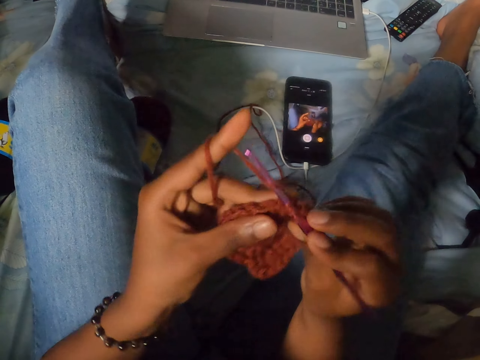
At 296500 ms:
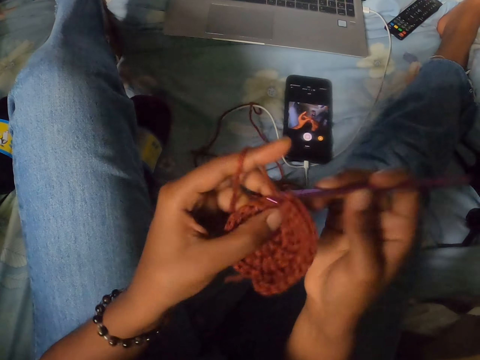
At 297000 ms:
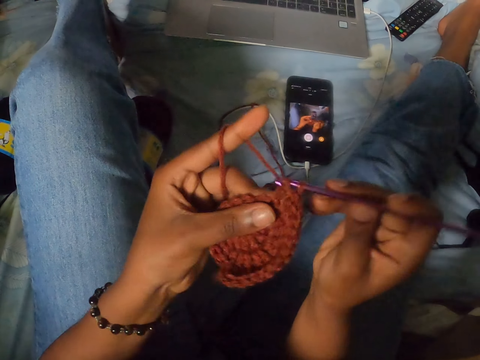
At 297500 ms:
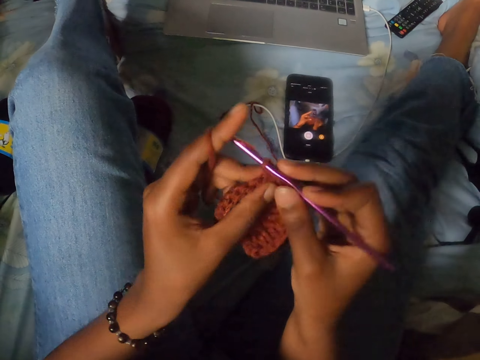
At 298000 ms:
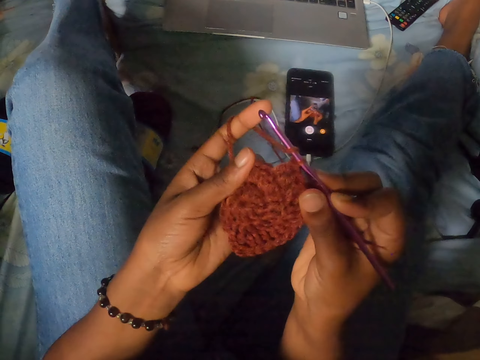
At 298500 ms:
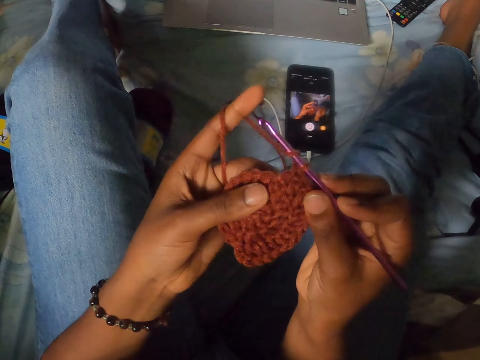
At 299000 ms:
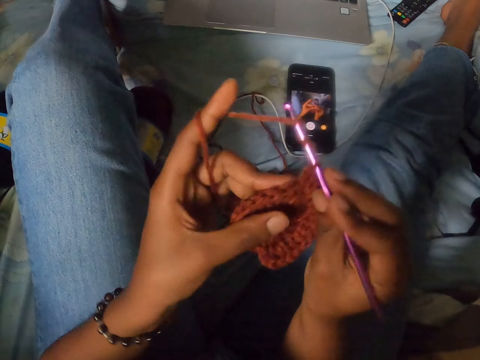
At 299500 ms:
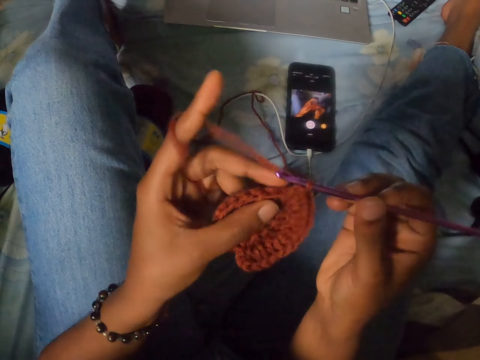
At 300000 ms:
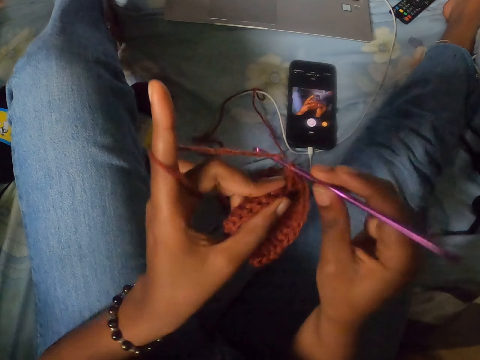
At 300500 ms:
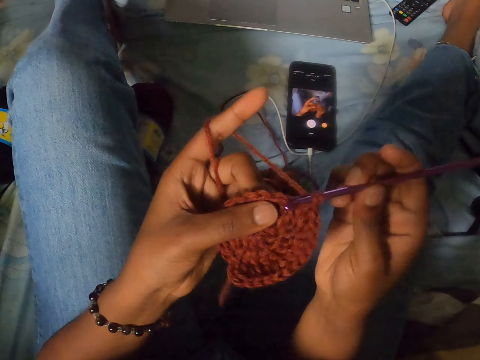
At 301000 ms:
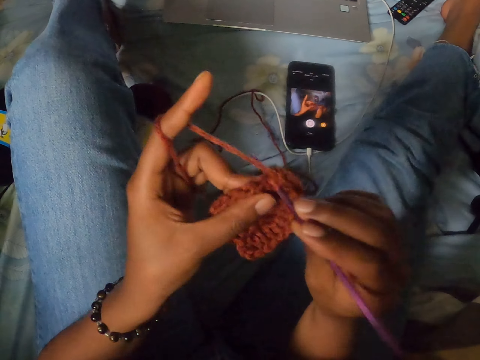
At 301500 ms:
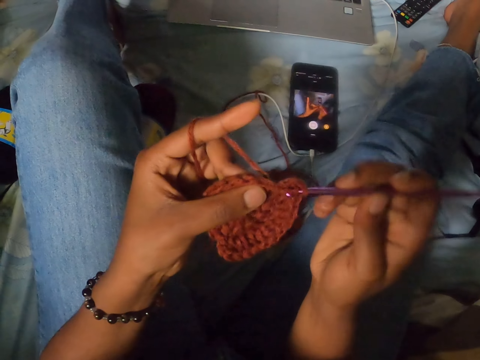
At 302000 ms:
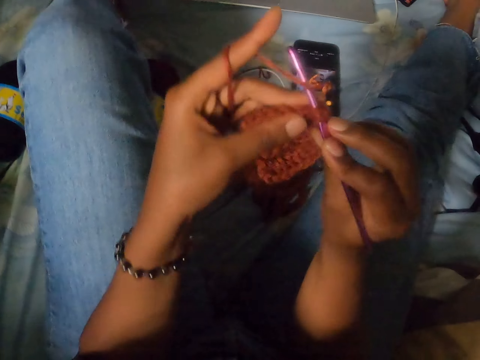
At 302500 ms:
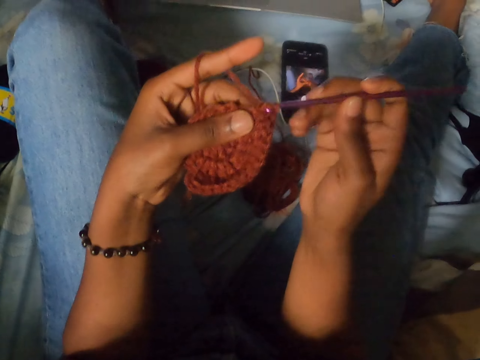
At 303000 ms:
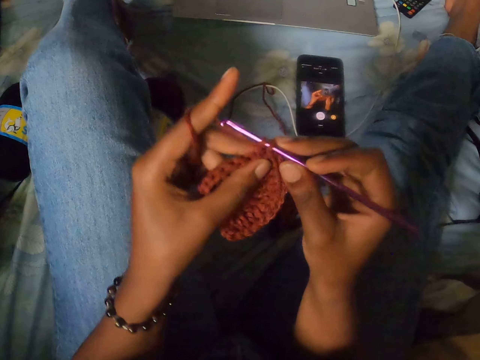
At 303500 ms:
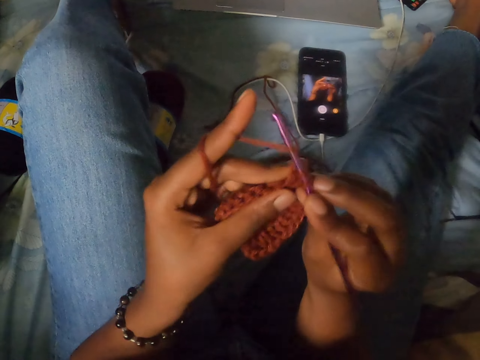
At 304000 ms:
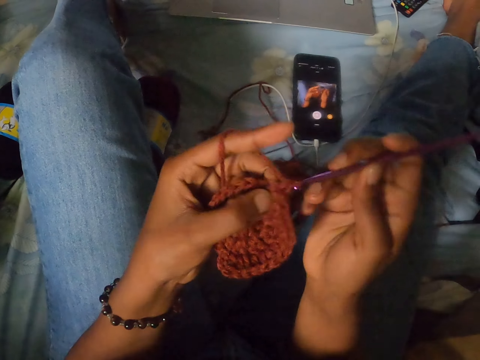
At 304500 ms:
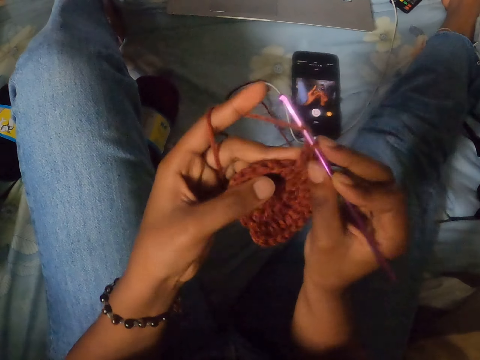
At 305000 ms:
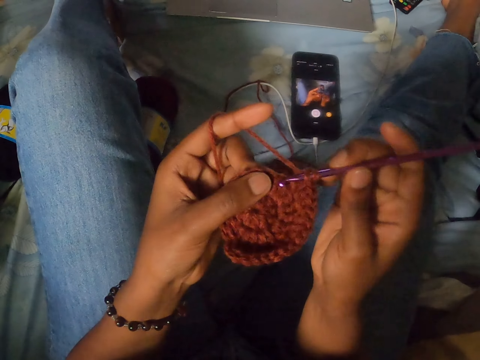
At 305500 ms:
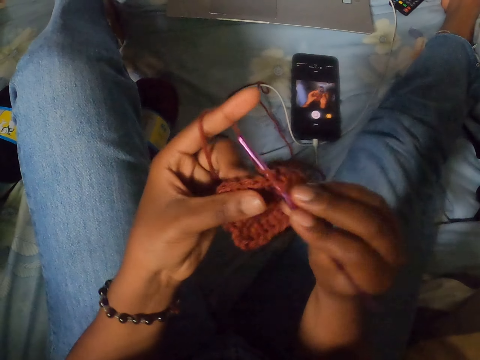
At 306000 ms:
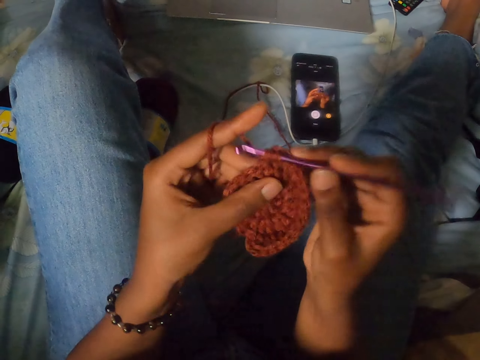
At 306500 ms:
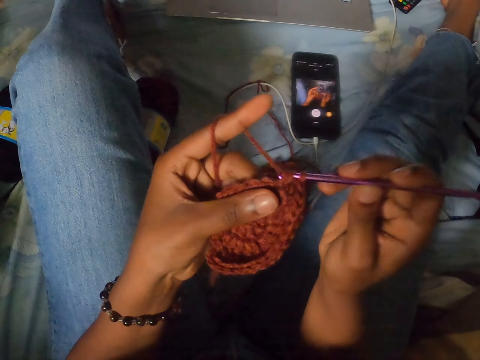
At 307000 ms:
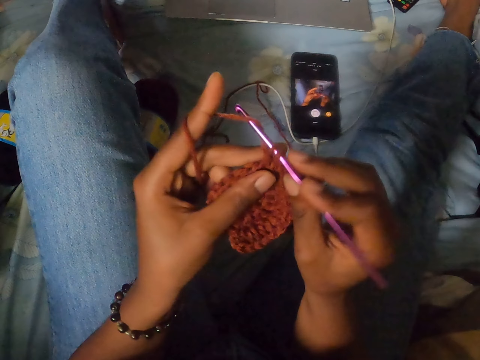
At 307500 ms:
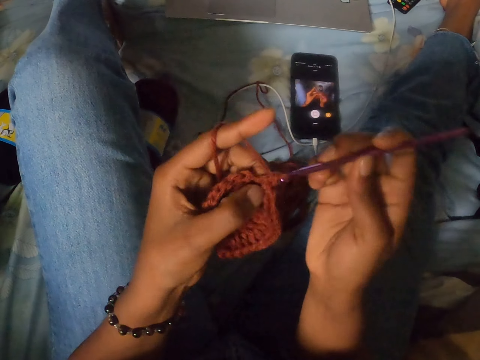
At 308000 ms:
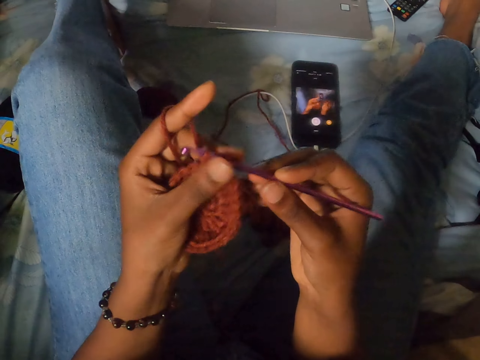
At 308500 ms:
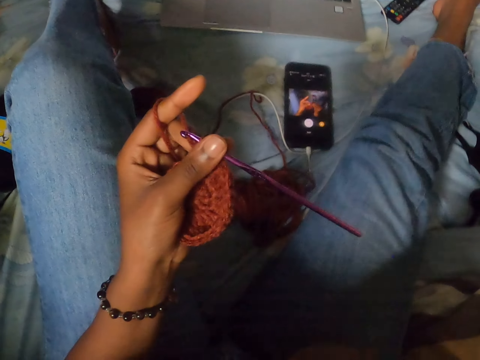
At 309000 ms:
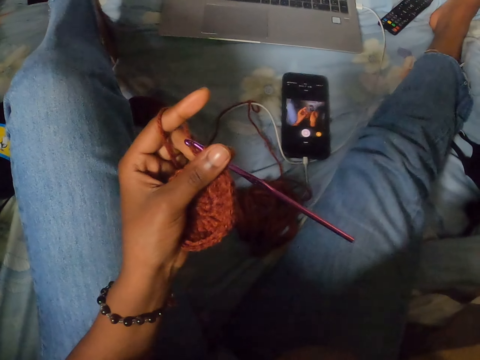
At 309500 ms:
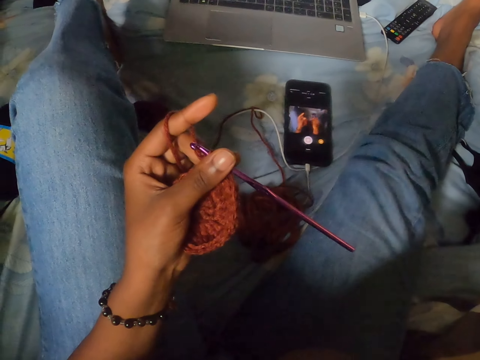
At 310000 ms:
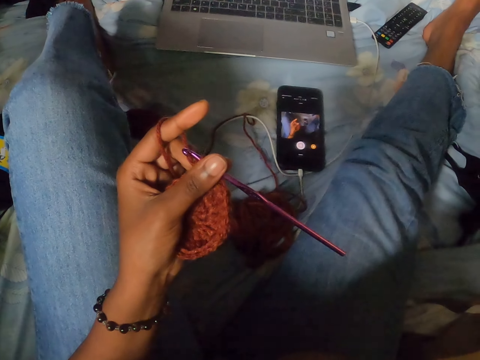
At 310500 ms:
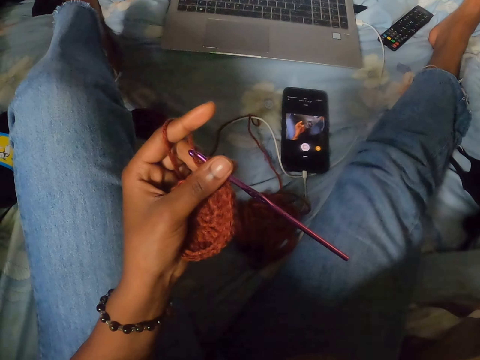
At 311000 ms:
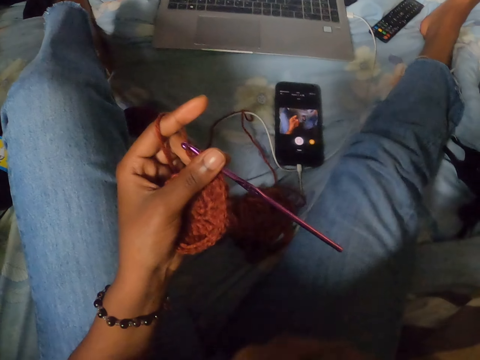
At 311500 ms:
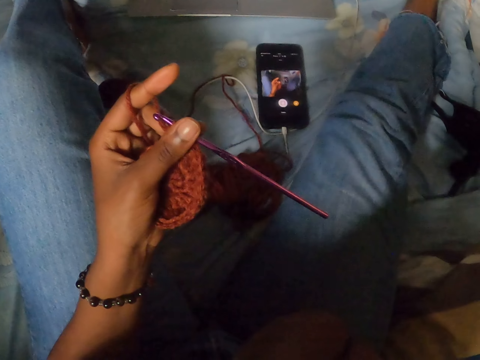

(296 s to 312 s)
The camera wearer touches the yarn. She twists the yarn on the crochet hook. She crochets the yarn with the crochet hook. She crochets the yarn again. She passes the crochet hook to her left hand.

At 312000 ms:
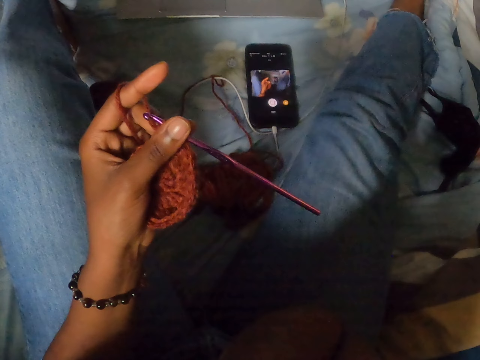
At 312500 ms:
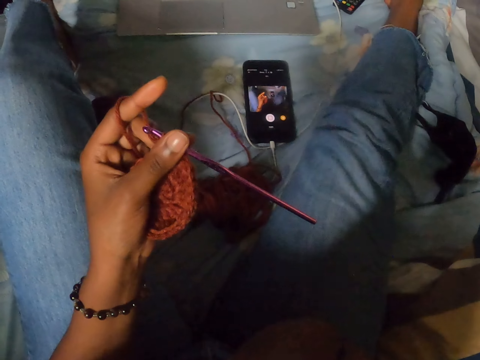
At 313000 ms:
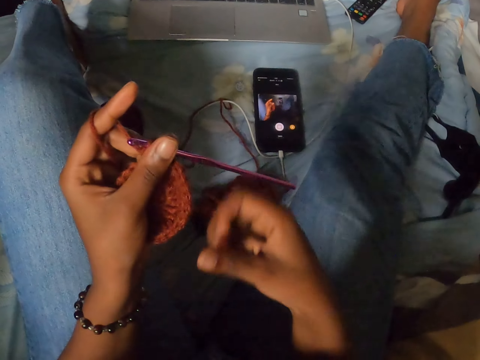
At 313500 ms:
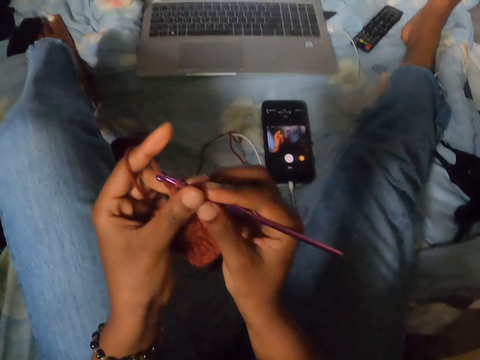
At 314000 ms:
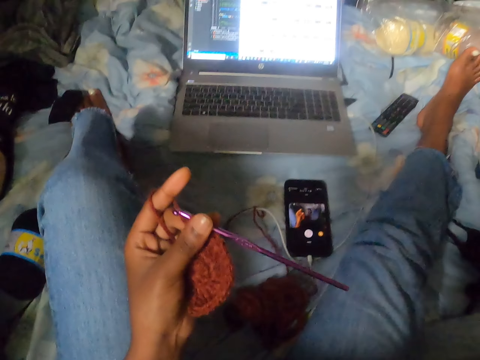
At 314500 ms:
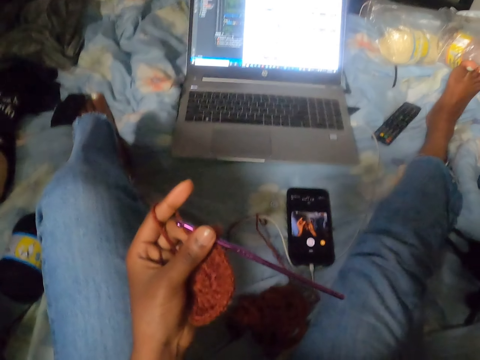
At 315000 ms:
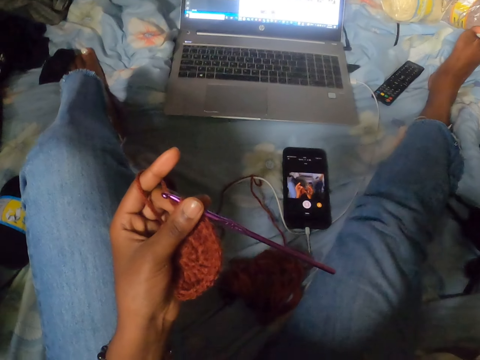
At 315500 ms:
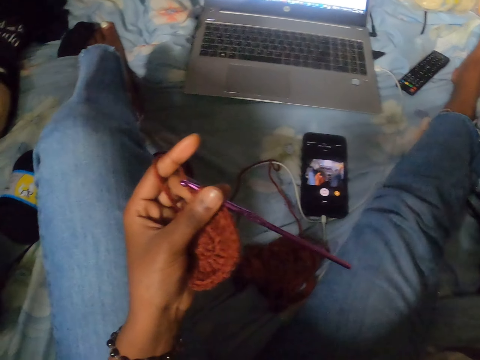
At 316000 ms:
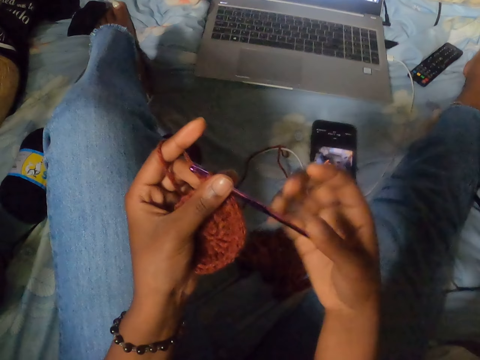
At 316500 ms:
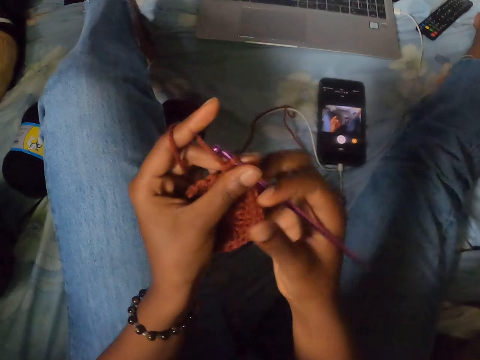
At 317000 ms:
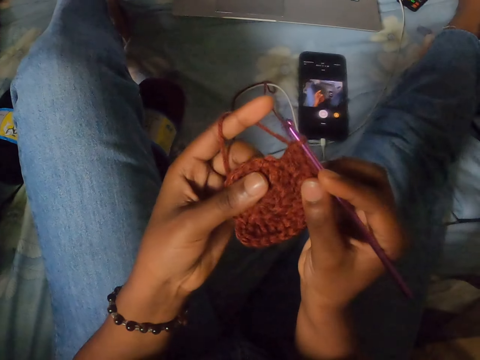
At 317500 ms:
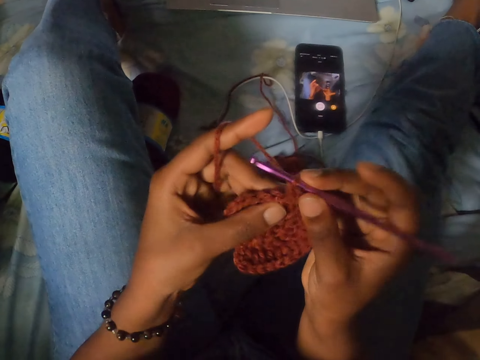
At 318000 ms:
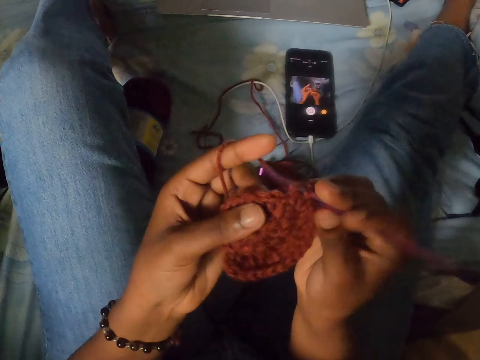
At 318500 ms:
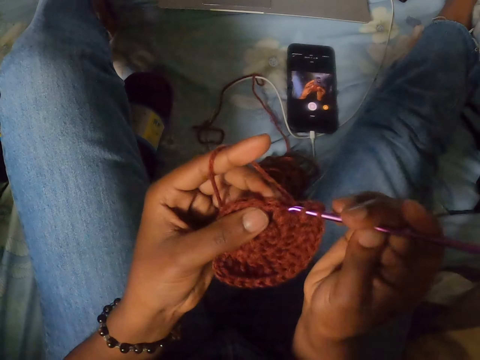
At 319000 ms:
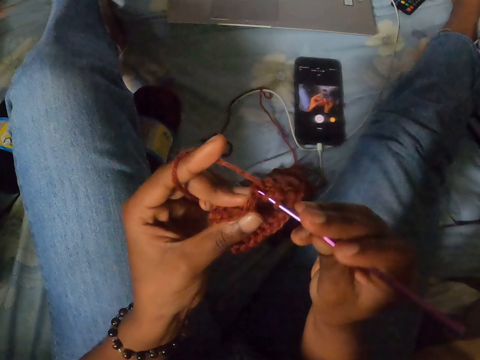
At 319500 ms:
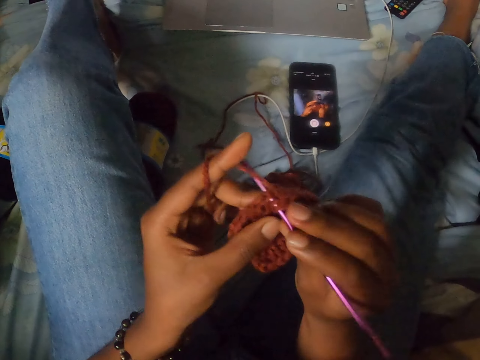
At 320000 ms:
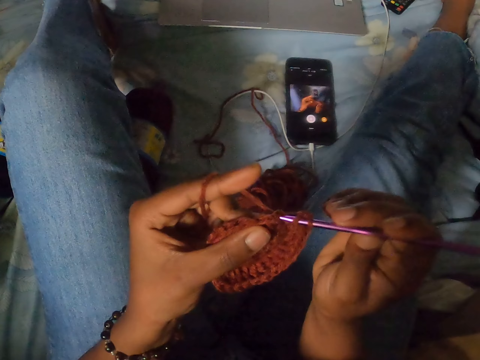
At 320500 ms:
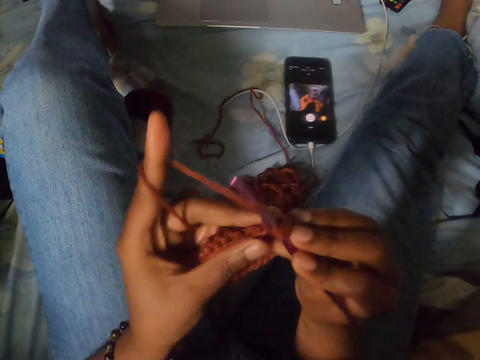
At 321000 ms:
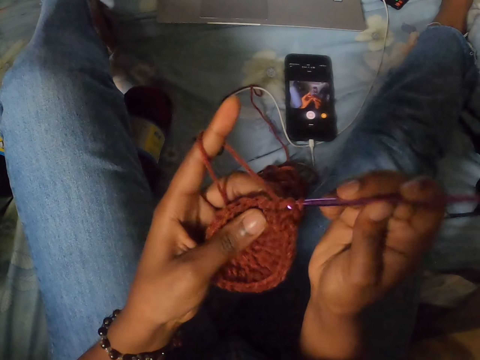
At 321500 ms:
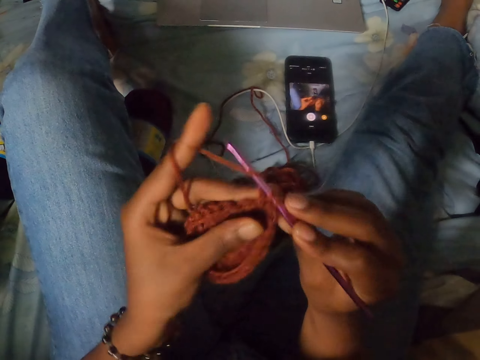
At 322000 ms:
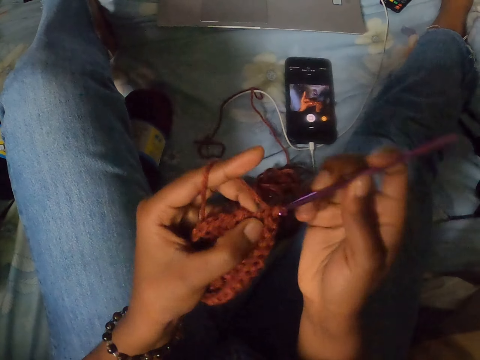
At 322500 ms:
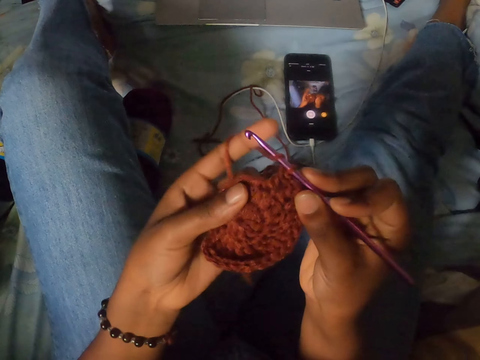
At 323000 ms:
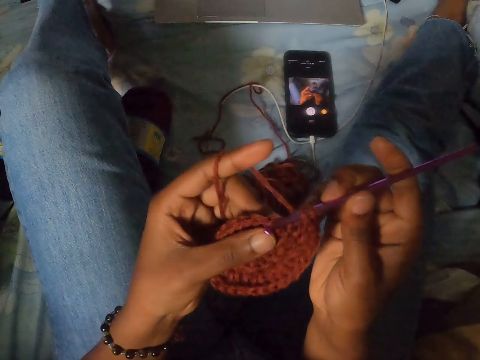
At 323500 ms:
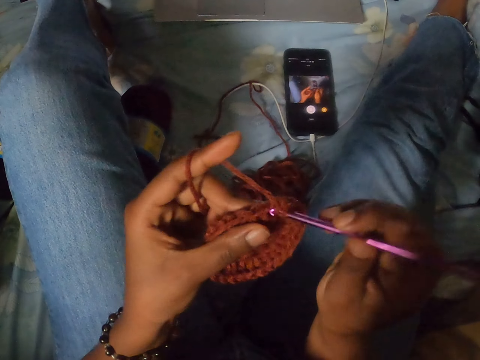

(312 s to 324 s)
The camera wearer holds the crochet hook with her right hand. She removes her right hand from the crochet hook. She holds the crochet hook with her right hand. She touches the yarn. She crochets the yarn with the crochet hook in her right hand.
